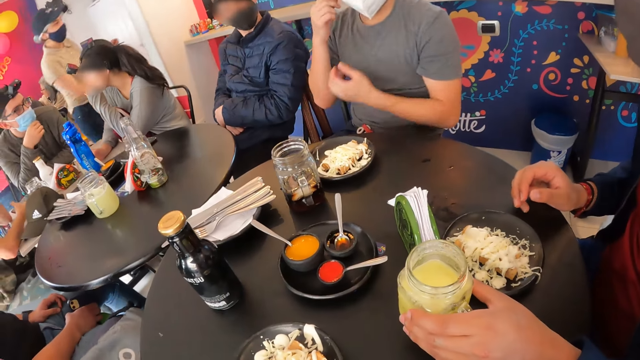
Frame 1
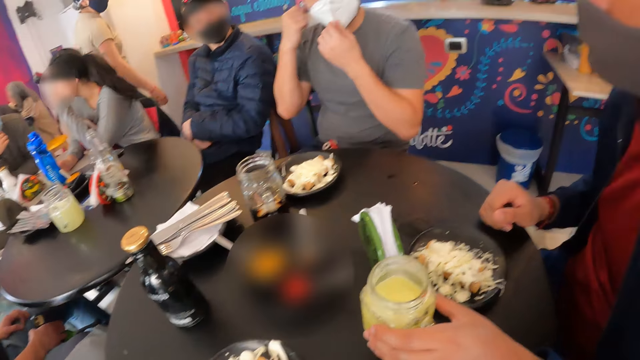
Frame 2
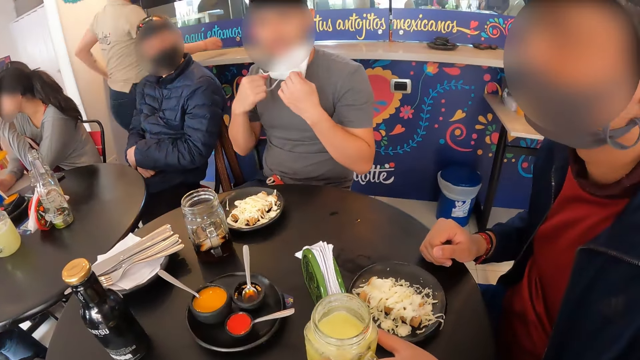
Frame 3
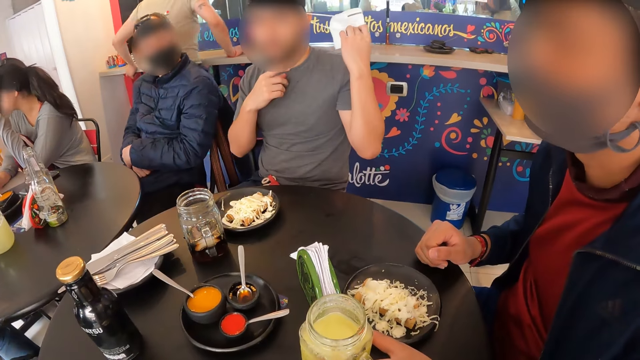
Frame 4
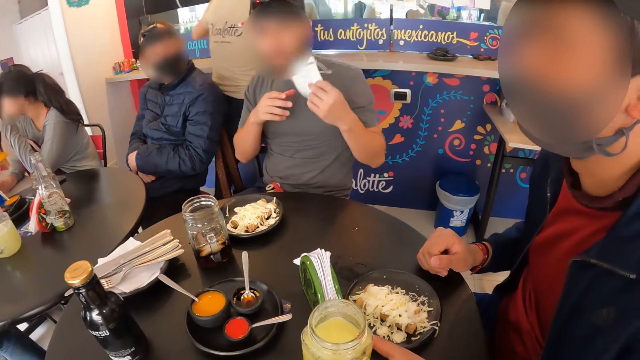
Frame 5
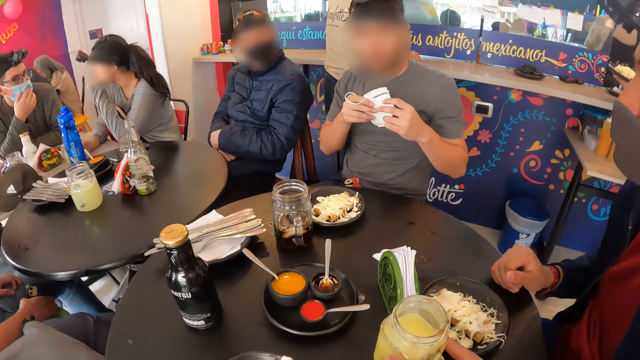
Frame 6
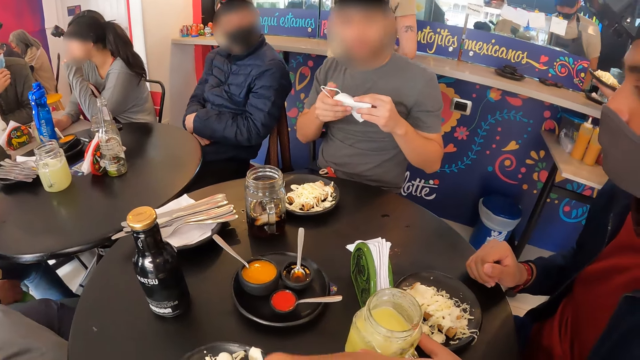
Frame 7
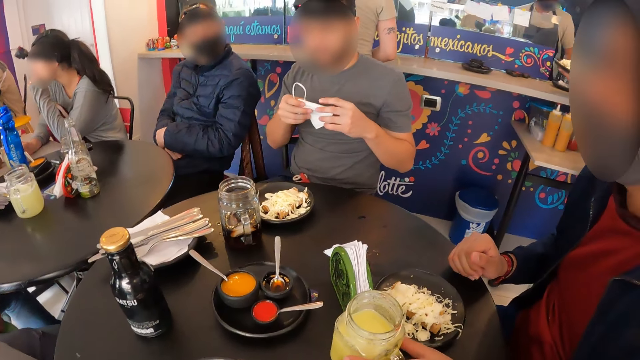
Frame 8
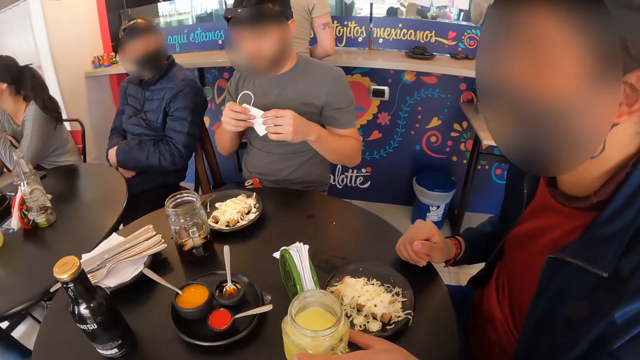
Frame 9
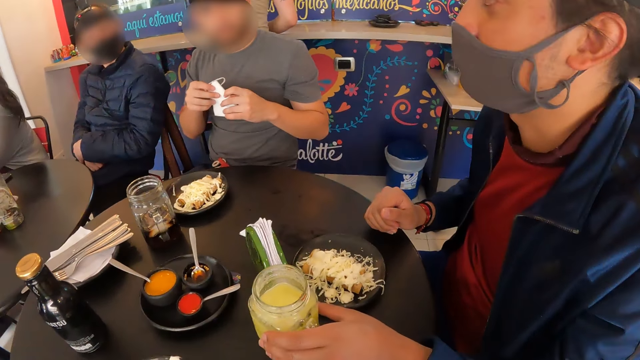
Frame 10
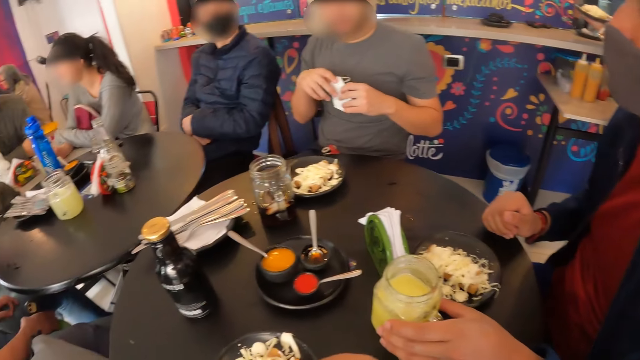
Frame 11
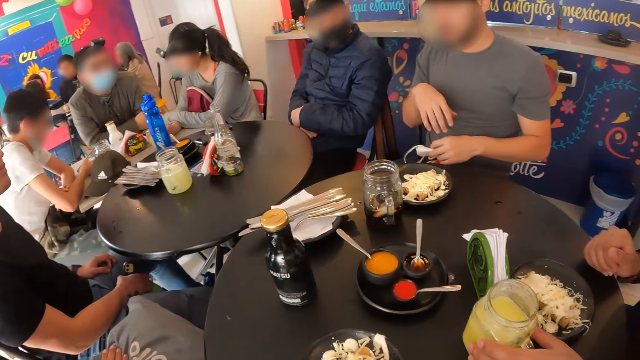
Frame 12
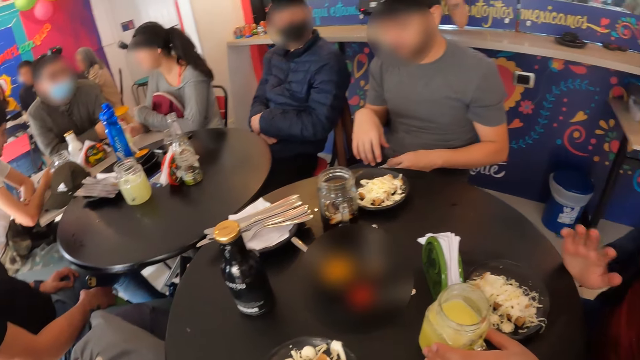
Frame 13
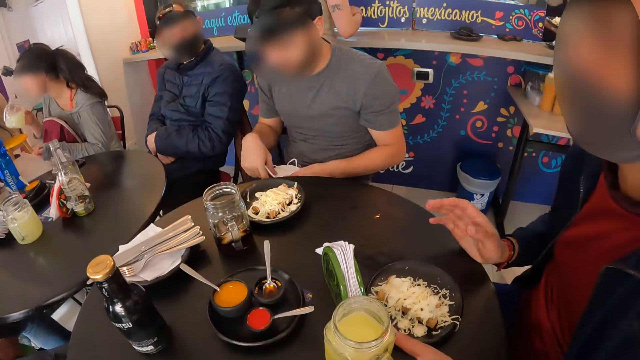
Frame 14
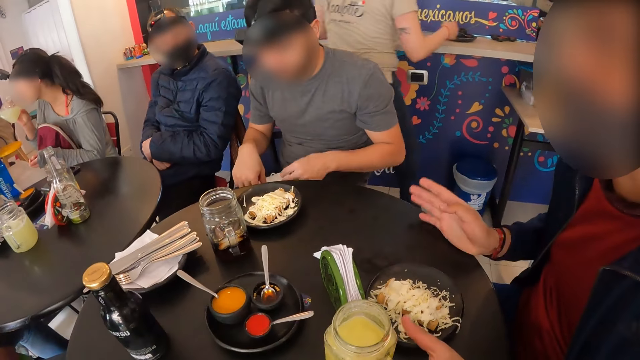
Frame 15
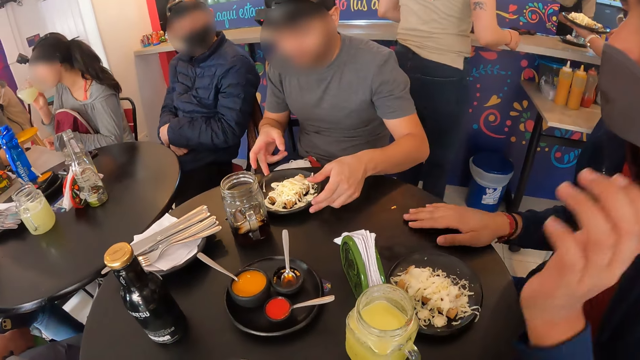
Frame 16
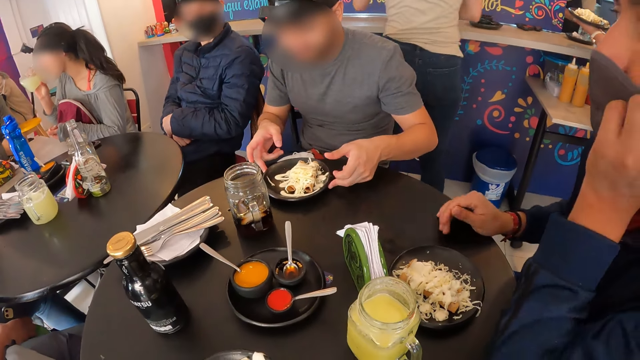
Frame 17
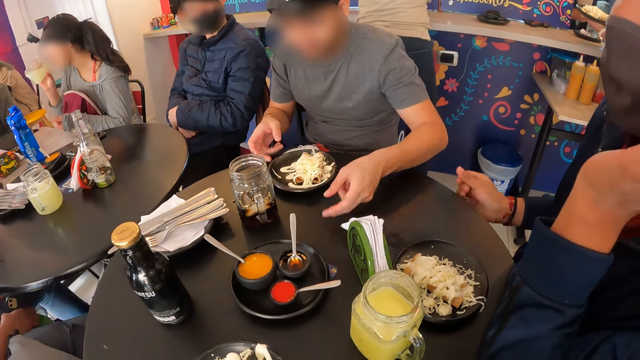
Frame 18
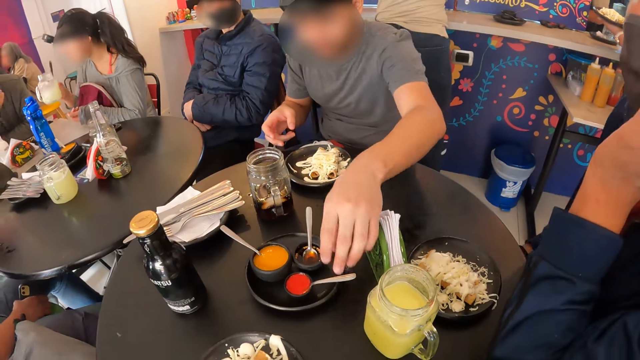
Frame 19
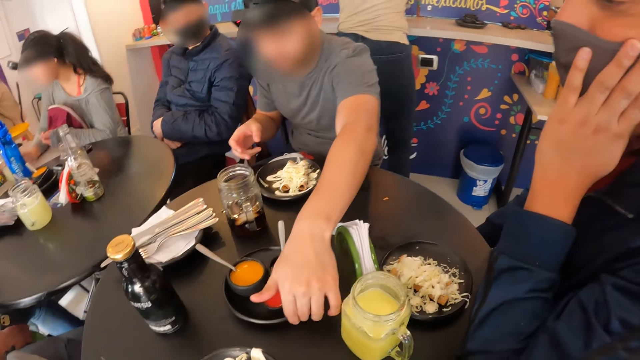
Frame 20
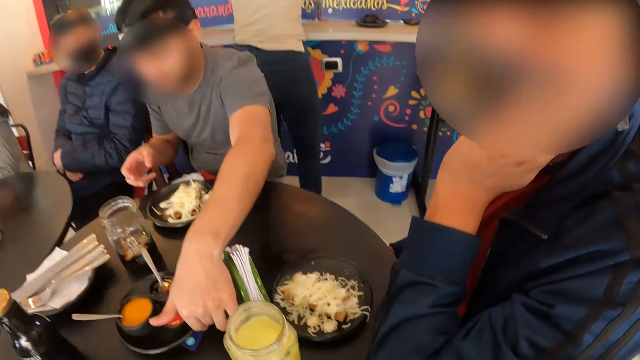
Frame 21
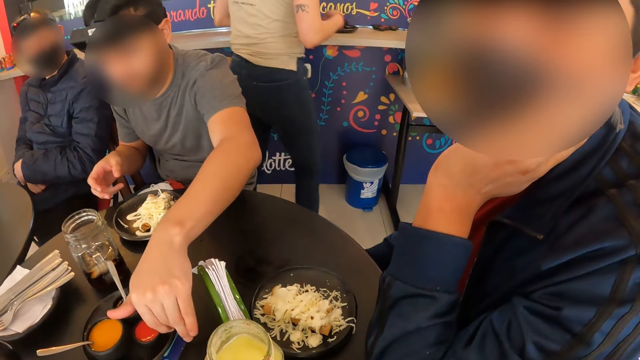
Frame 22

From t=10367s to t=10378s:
The man removes the nose mask from his face with his hands. The man removes the nose mask from his face with his left hand and folds the nose mask with his hands. The woman picks the glass of juice from the table with her right hand. The man uses gestures. The man places the nose mask on his lap with his hands. The woman drinks juice from the glass of juice in her right hand. The man shifts the plate on the table with his hands. The man puts his hand on his face. The woman drops the glass of juice on the table with her right hand. The man shifts a tray on the table with his left hand.

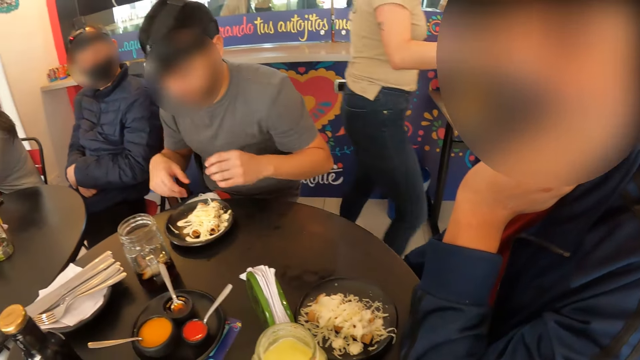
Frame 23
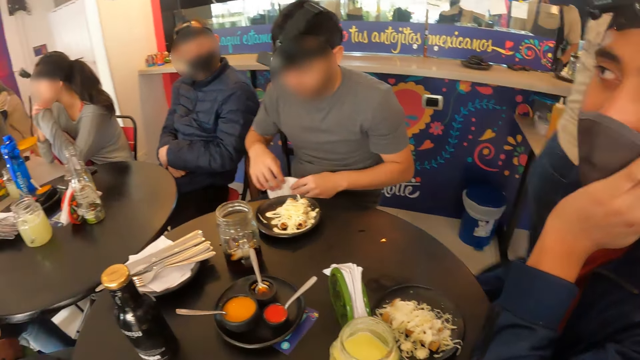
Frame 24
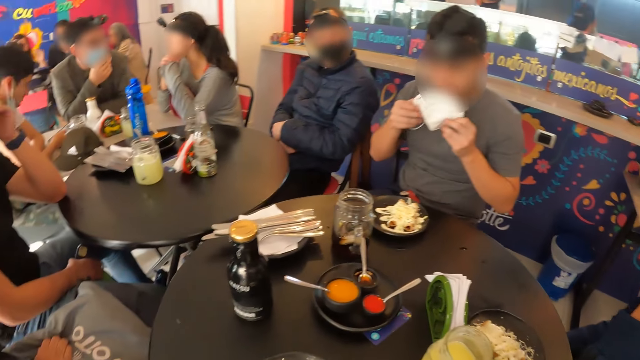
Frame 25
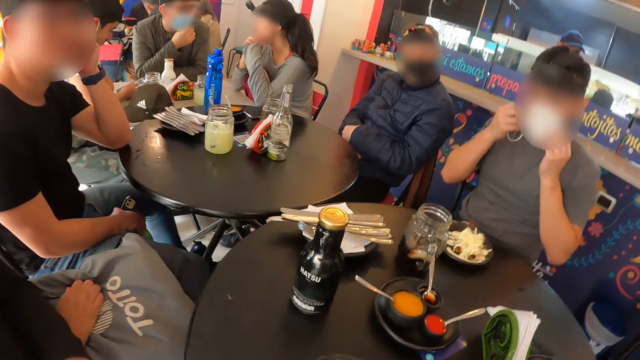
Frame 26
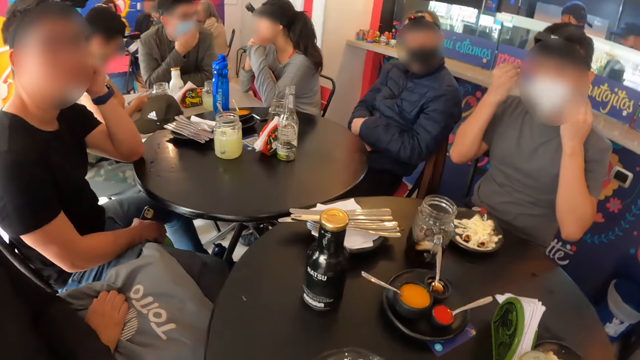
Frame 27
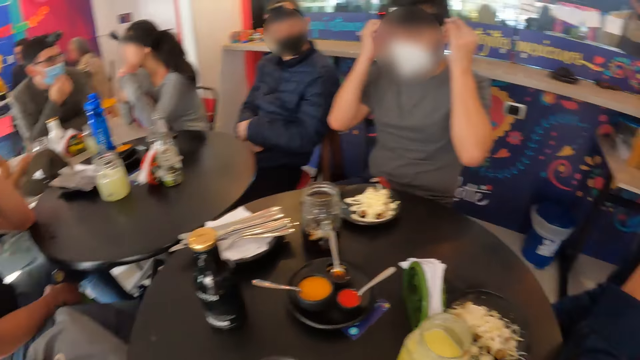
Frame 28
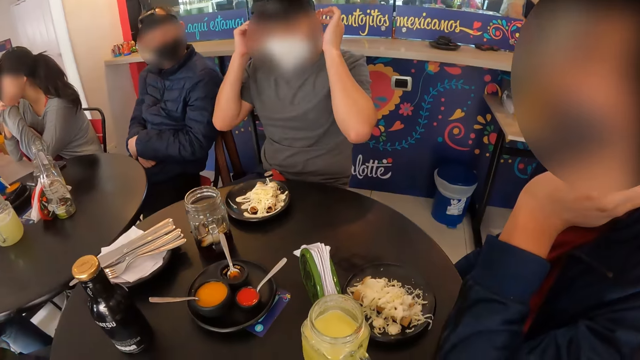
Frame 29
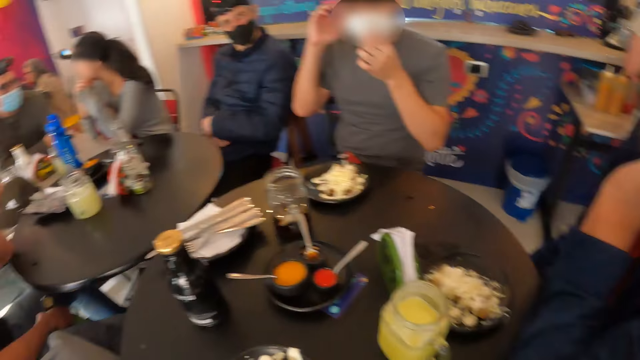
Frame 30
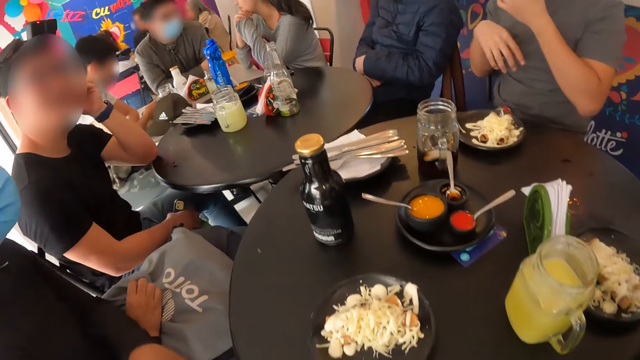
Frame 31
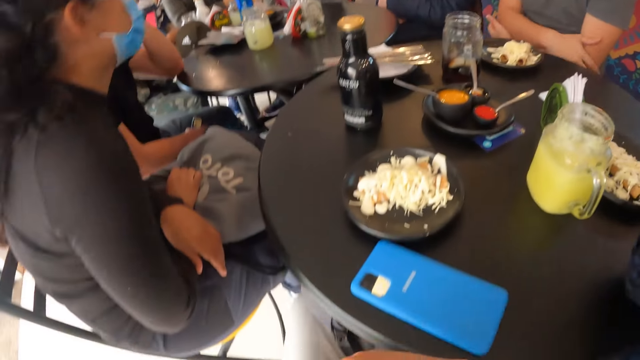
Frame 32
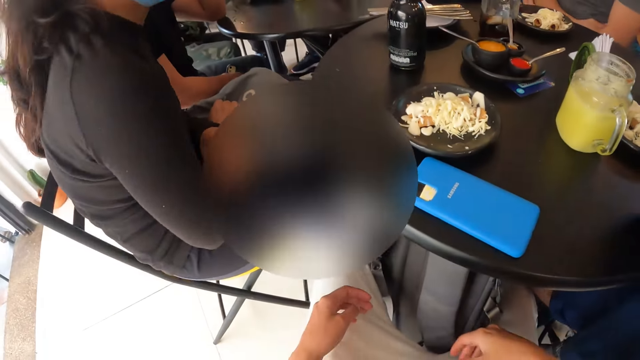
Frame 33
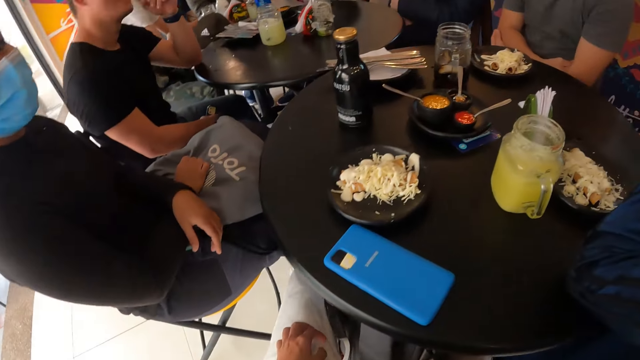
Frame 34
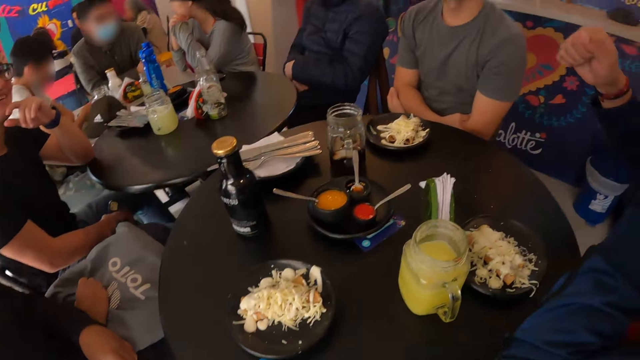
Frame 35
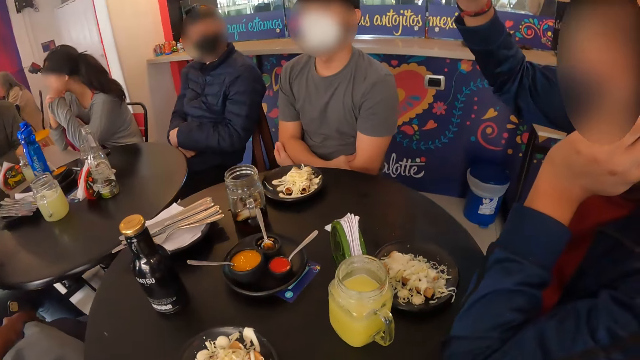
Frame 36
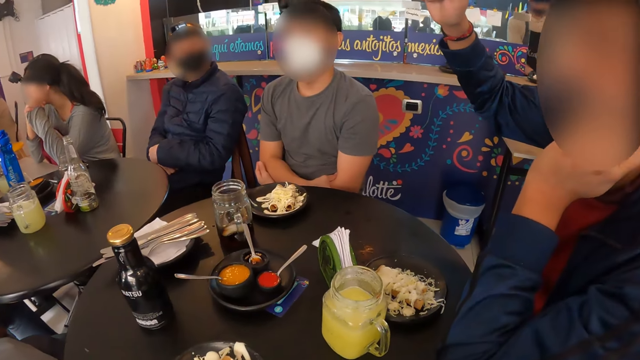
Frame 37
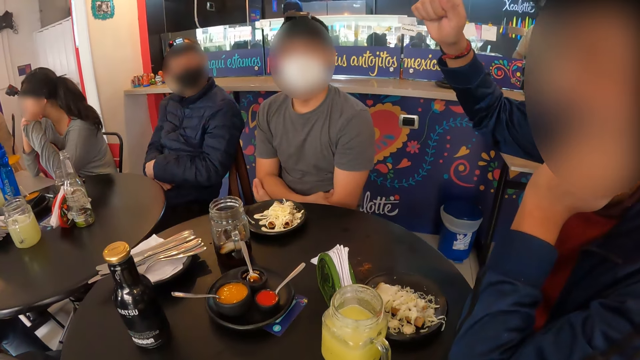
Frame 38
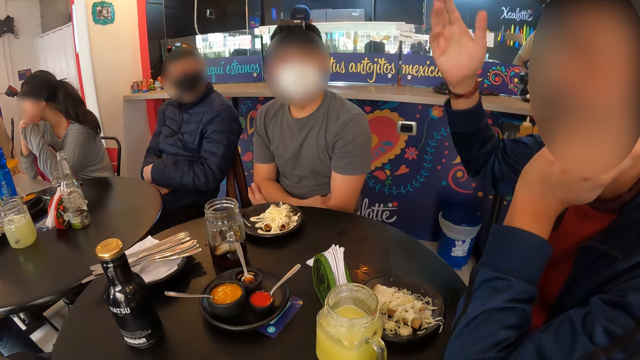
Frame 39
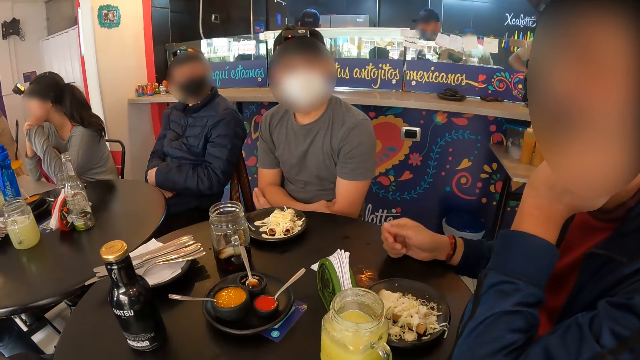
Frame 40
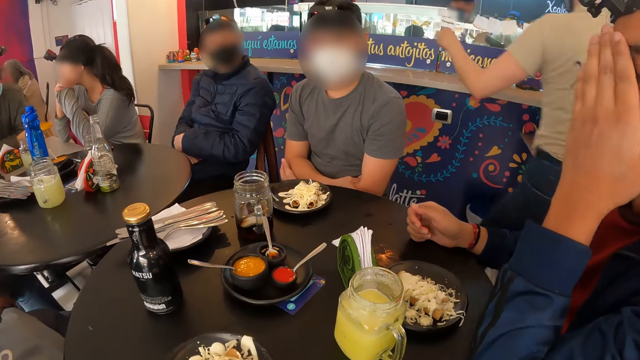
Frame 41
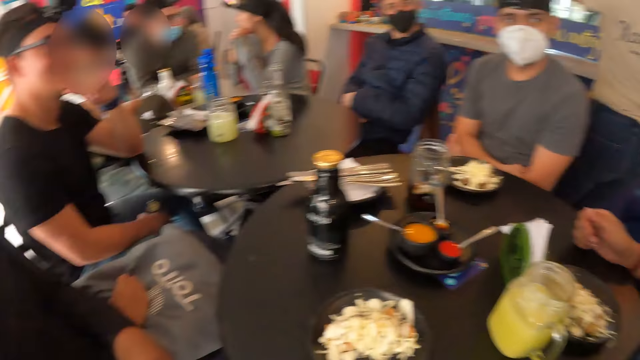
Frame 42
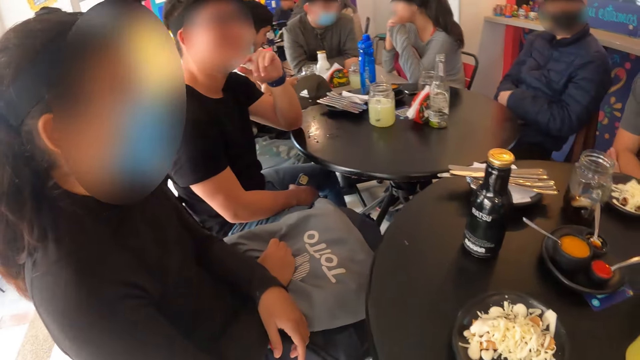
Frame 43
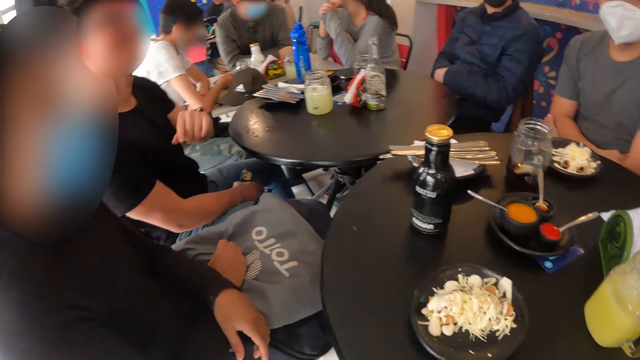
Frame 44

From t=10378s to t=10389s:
The man picks the nose mask from his lap with his hands. A woman looks around. The man wears the nose mask on his face with his hands. The man looks around. The woman moves around. The man moves his hand.
